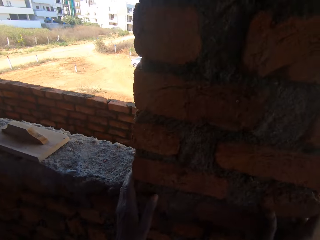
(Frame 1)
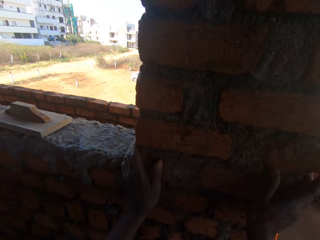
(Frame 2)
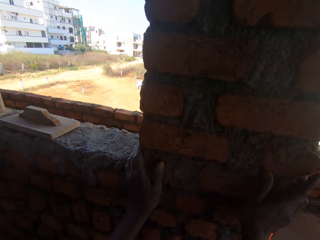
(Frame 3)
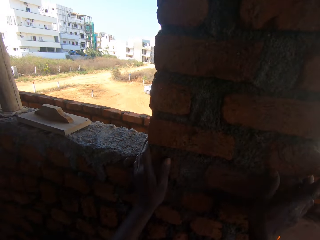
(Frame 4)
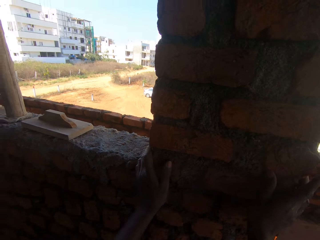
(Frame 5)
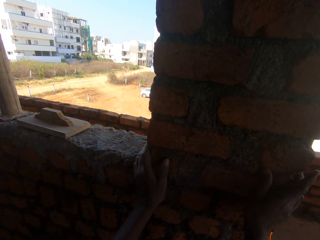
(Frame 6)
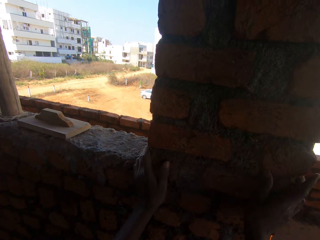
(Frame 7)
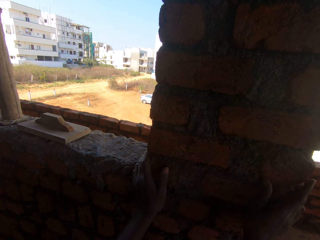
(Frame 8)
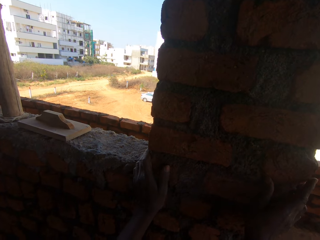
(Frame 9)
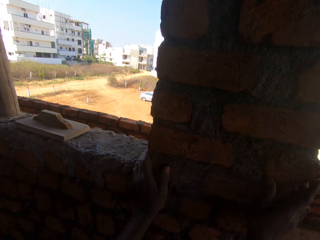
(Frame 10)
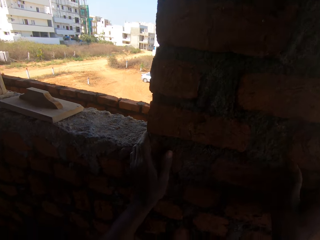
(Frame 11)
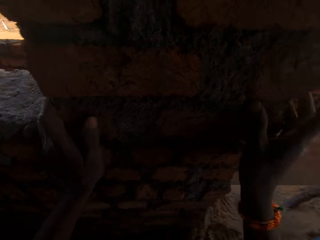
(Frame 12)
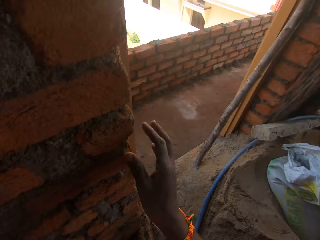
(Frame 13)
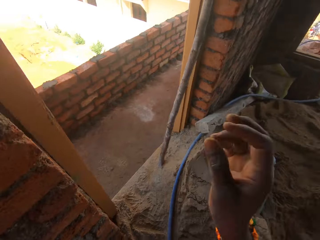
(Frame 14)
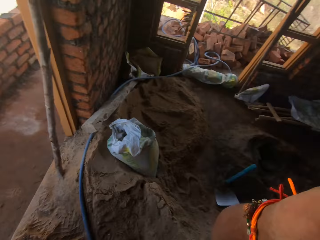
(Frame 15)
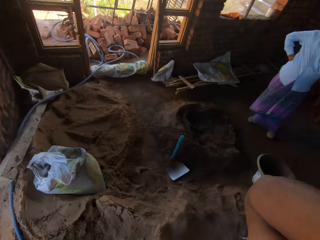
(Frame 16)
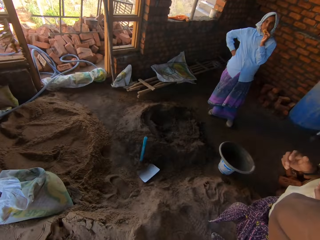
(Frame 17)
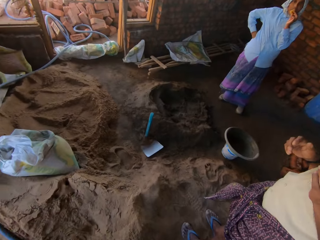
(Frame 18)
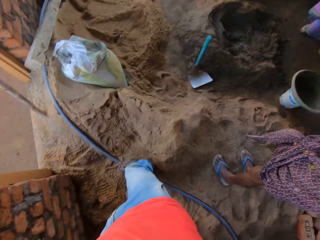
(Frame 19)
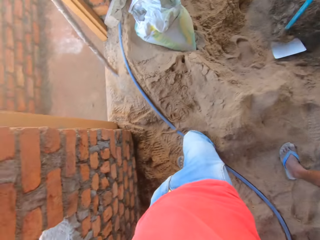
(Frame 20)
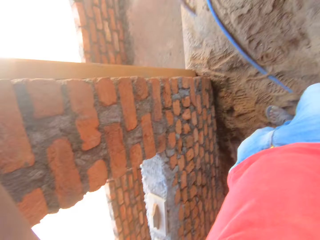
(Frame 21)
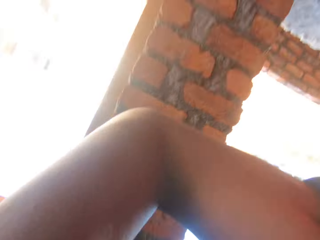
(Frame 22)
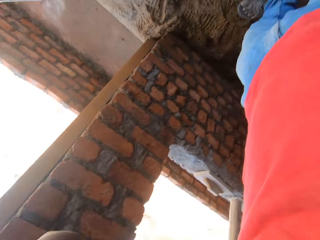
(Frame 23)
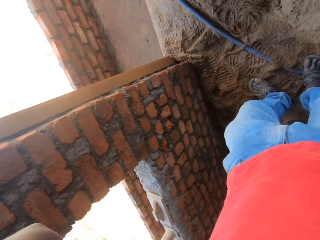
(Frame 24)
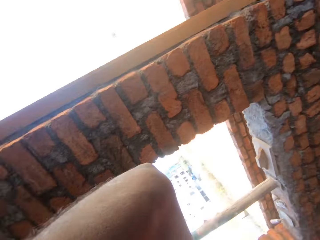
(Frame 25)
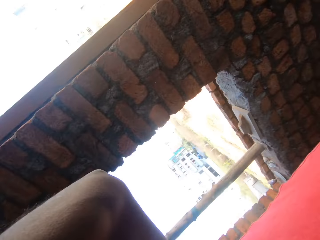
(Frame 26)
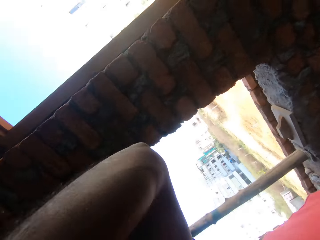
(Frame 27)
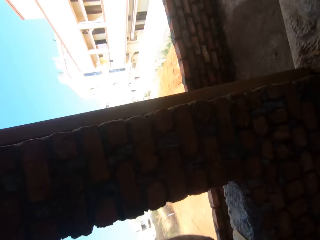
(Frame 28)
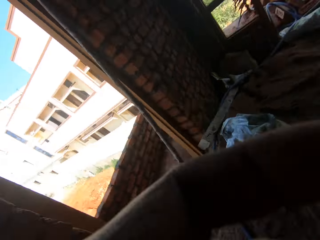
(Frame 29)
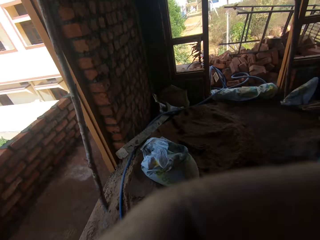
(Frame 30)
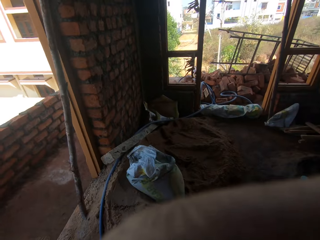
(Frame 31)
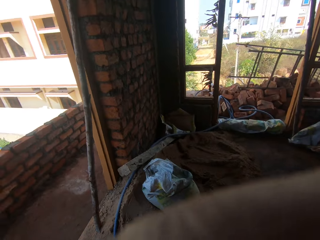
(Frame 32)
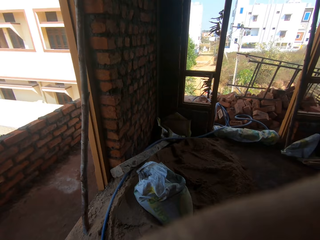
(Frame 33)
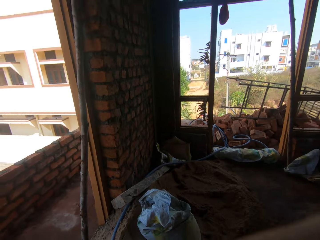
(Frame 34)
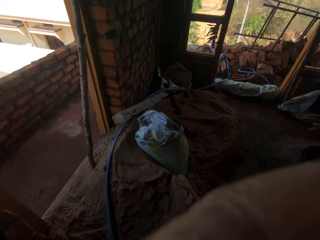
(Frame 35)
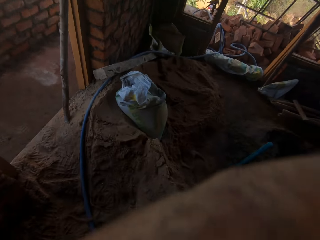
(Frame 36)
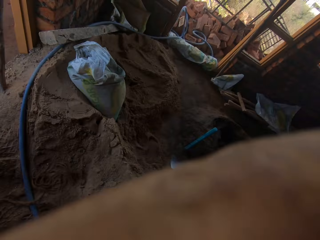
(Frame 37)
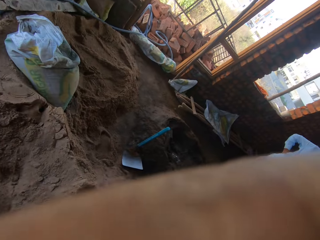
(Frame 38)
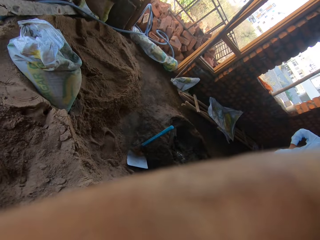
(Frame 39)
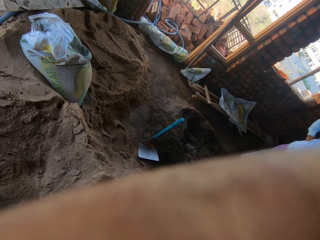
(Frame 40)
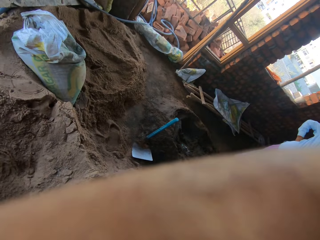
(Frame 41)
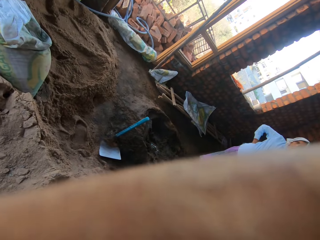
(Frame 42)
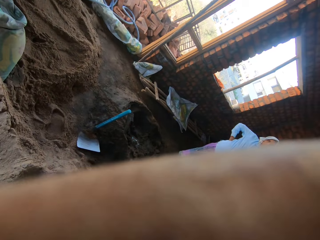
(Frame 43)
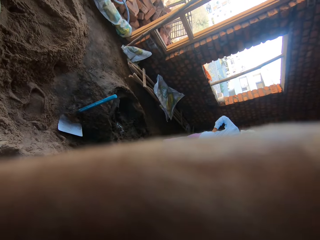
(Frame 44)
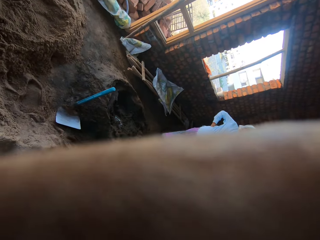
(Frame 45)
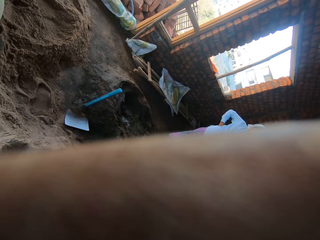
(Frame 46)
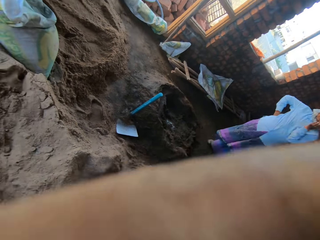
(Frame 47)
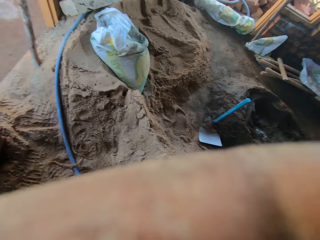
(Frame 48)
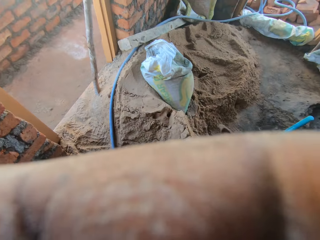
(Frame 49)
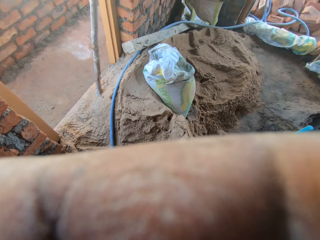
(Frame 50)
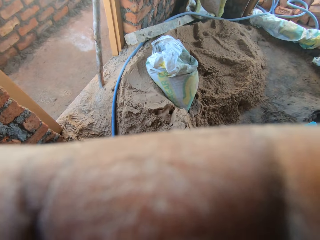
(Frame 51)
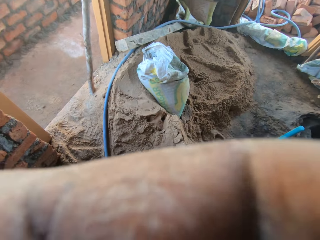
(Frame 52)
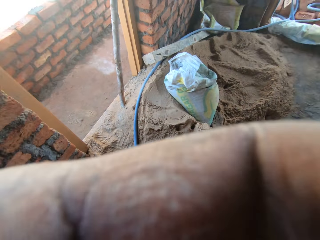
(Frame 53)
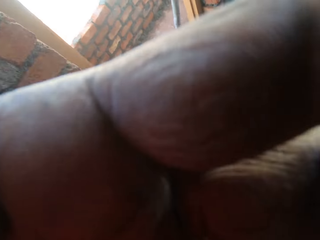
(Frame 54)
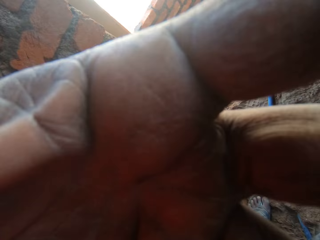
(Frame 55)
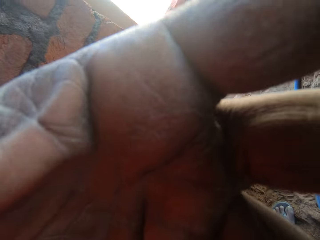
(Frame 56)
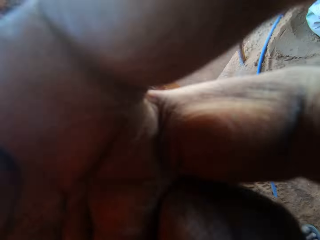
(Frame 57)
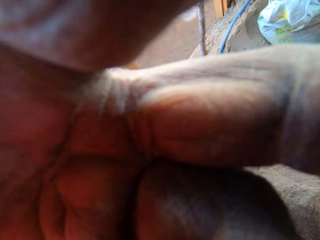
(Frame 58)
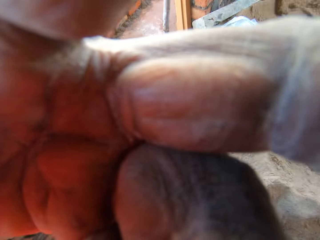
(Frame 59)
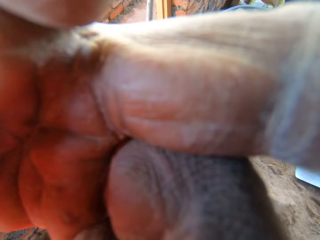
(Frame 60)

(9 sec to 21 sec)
The camera wearer holds the wall. They adjust the camera.

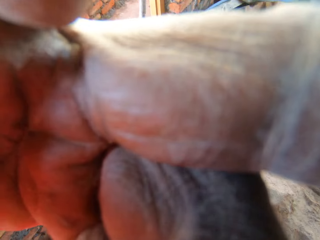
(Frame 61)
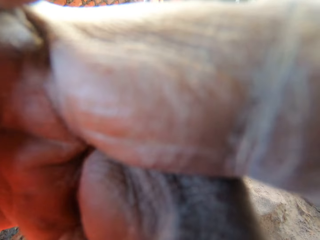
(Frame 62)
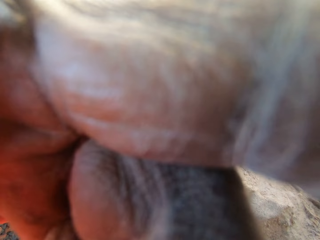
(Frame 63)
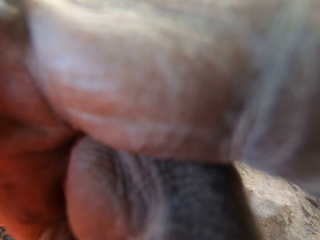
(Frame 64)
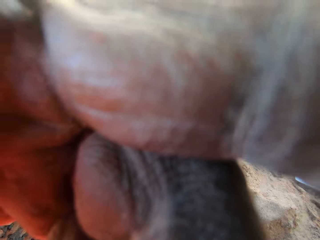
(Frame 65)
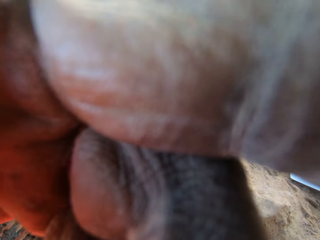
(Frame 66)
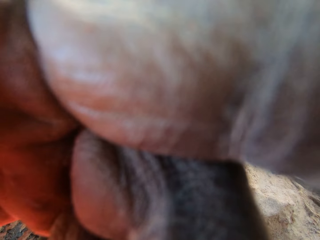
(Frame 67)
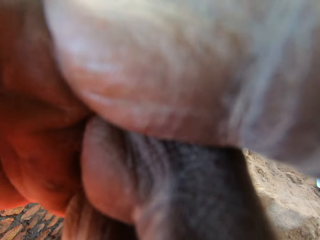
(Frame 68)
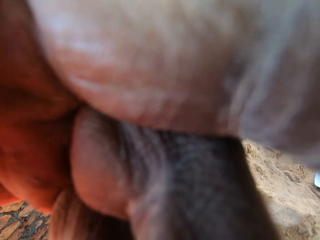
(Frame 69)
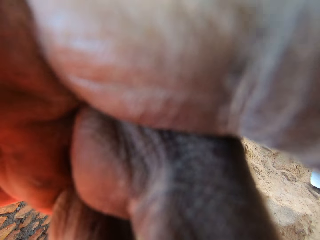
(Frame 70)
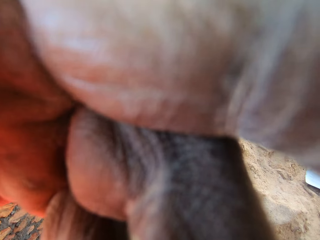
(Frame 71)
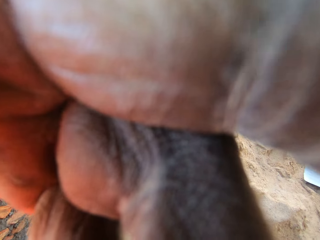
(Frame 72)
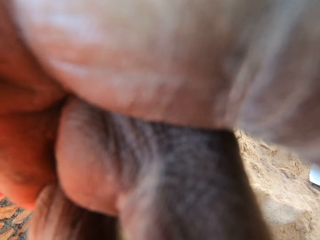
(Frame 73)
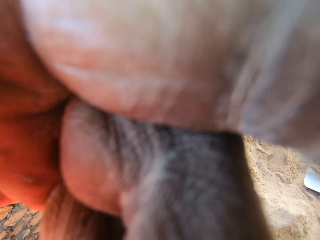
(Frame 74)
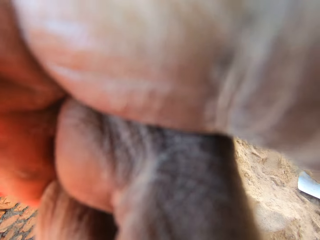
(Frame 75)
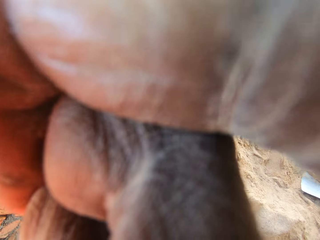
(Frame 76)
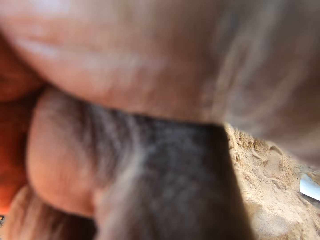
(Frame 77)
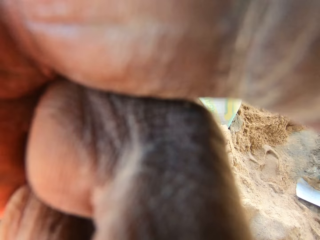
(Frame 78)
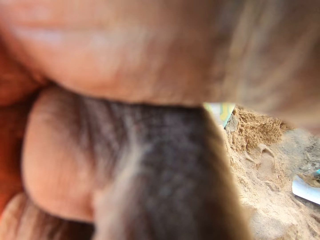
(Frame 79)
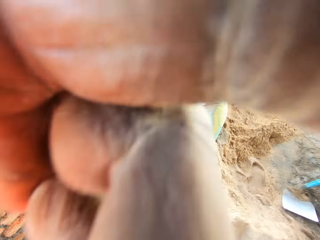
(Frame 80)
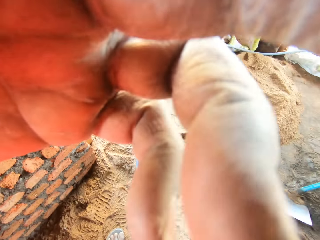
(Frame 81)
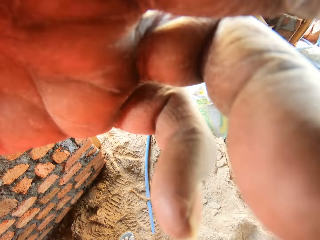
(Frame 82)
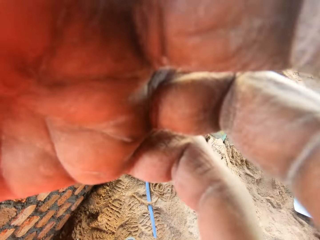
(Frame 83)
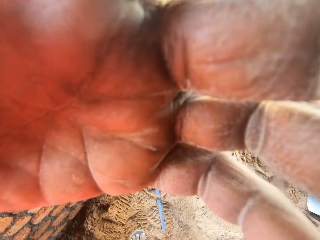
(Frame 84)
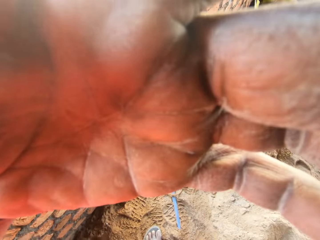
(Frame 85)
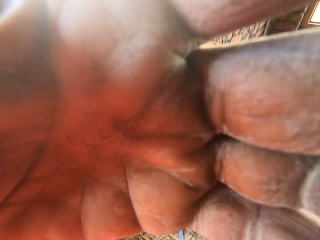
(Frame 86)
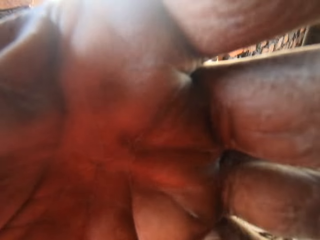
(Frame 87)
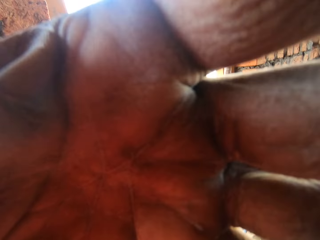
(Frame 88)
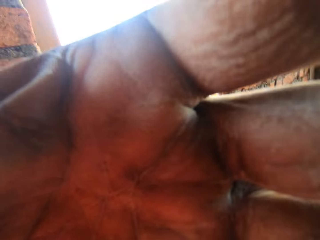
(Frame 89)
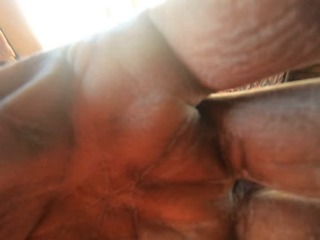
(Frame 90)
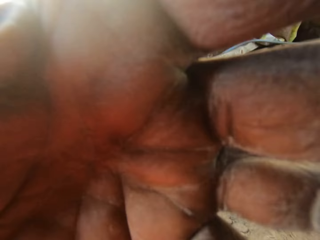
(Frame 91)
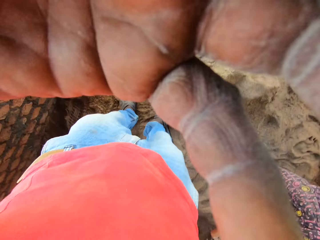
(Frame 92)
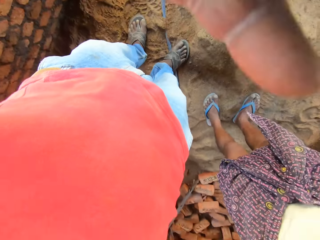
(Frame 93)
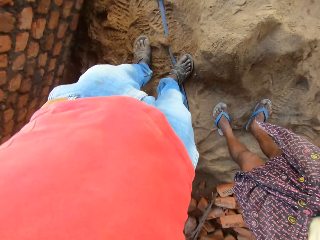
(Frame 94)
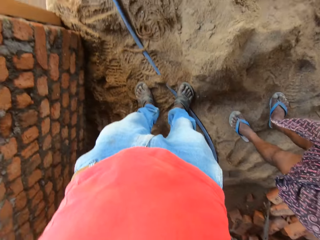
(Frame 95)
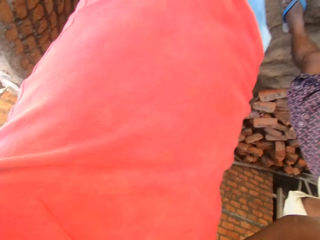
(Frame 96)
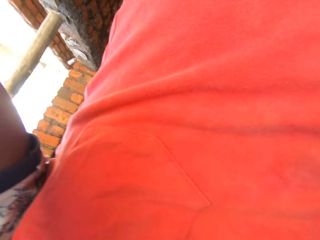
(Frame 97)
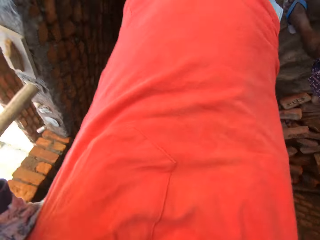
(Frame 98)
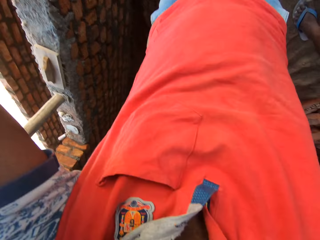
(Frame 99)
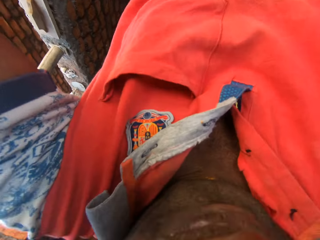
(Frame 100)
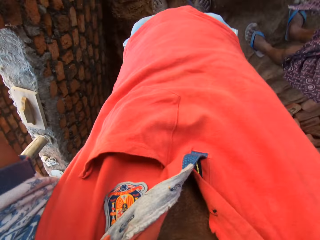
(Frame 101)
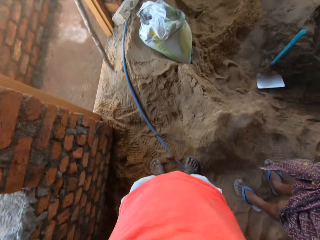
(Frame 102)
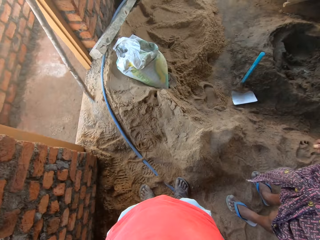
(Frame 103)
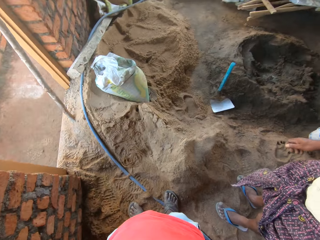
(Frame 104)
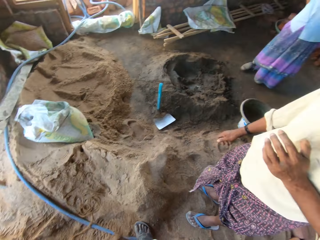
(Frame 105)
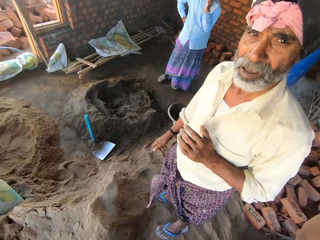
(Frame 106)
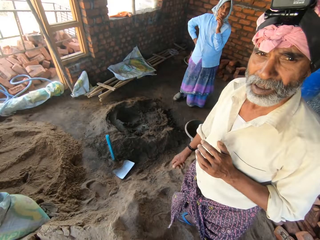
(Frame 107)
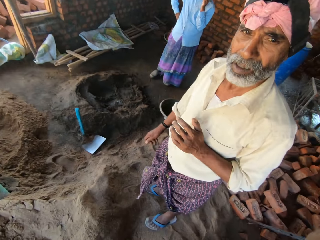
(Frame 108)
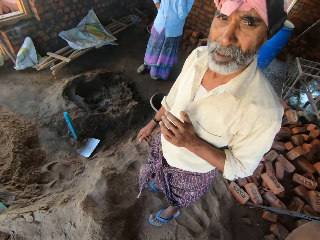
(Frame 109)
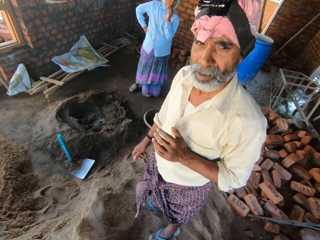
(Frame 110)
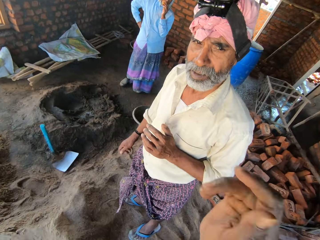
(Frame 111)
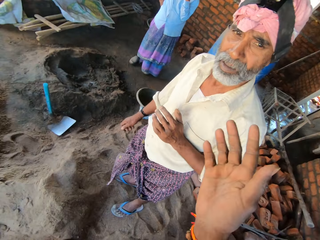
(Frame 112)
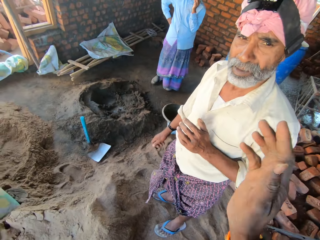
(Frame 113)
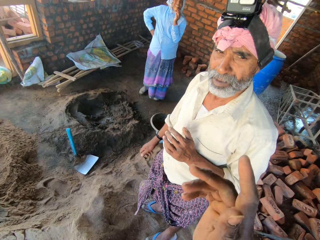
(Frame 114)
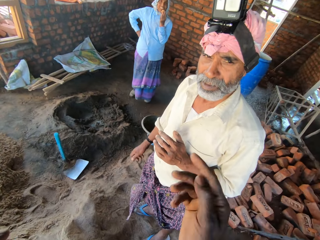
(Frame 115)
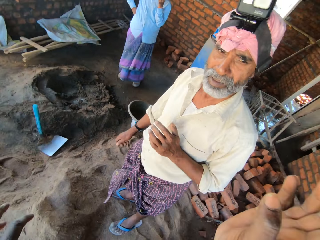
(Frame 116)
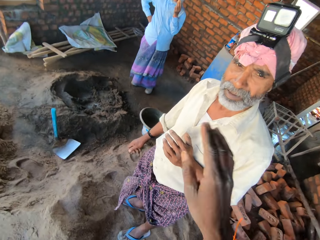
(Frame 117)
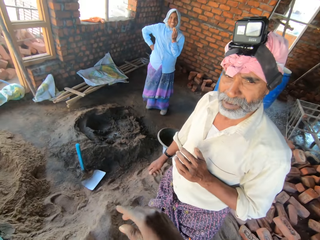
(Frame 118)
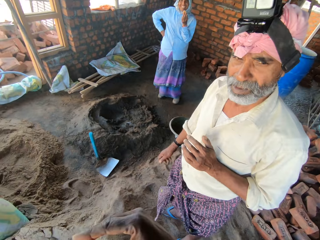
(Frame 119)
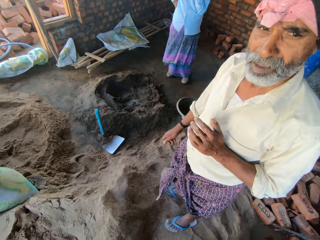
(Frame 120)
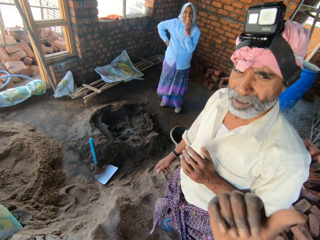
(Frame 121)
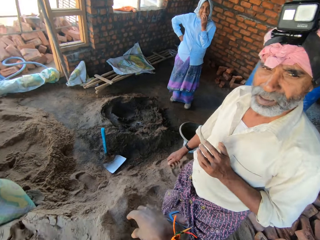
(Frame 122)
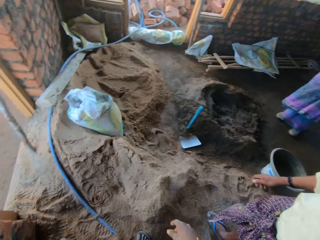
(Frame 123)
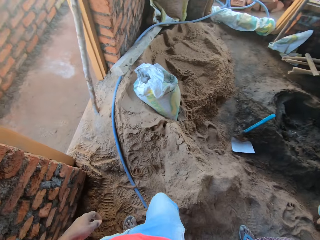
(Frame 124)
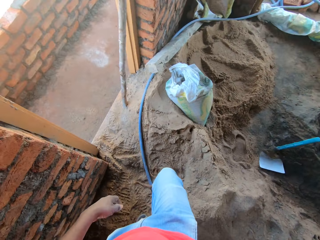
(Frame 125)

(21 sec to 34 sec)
A man converses with the camera wearer. The camera wearer points at the man.
